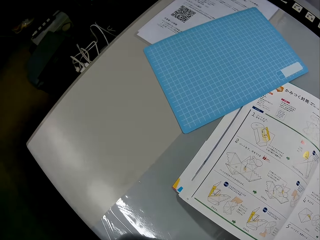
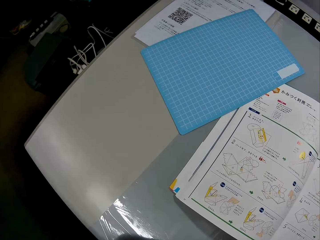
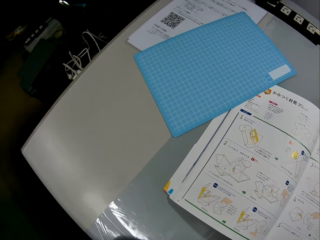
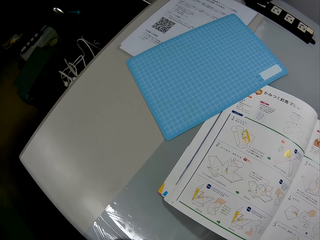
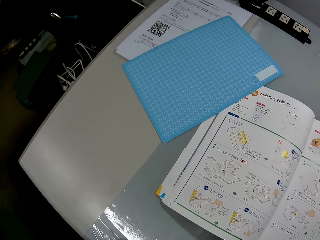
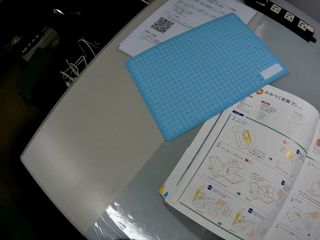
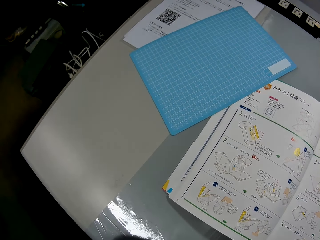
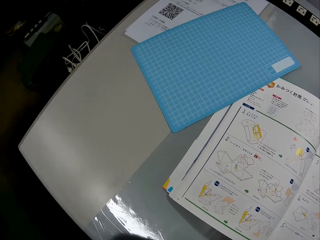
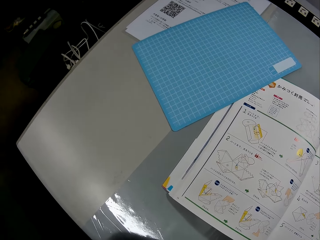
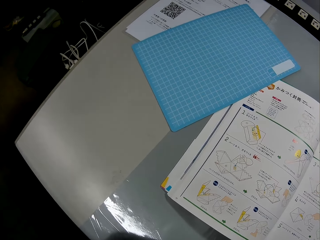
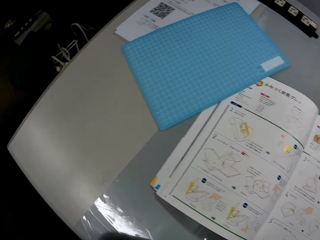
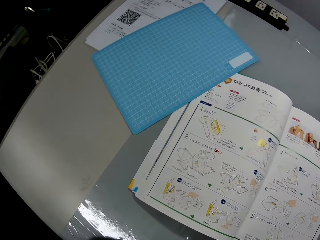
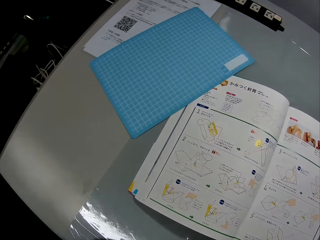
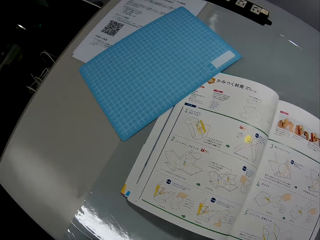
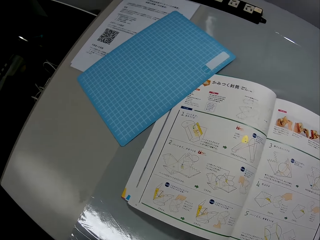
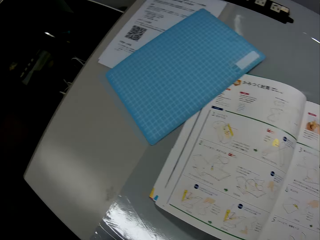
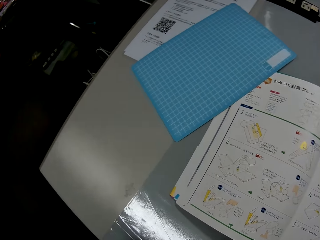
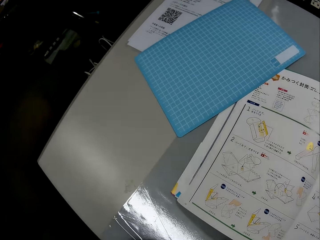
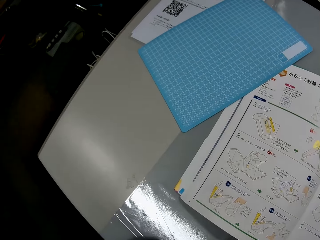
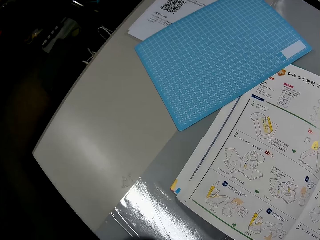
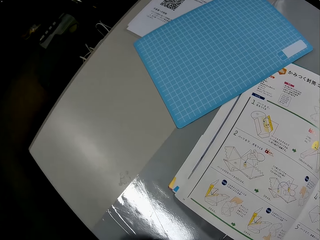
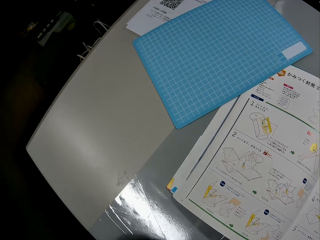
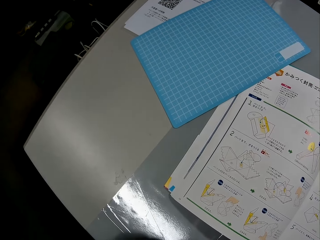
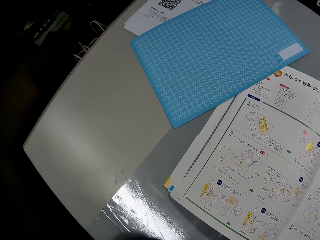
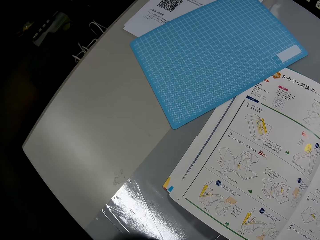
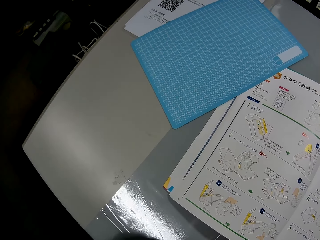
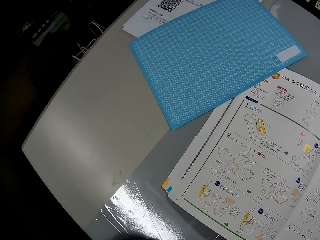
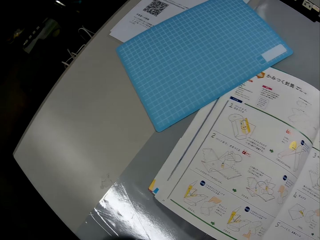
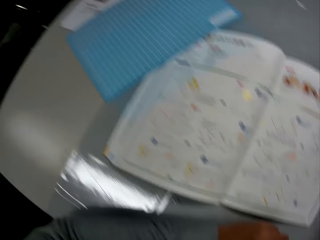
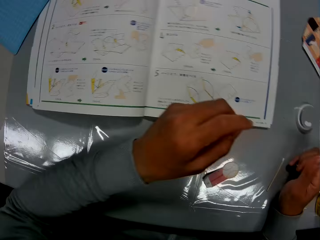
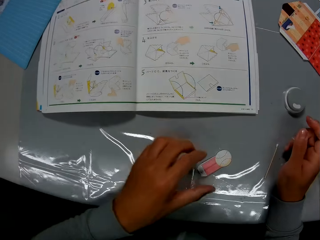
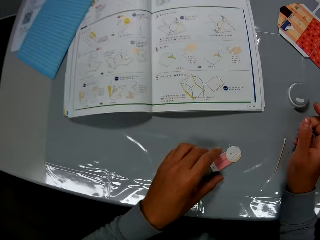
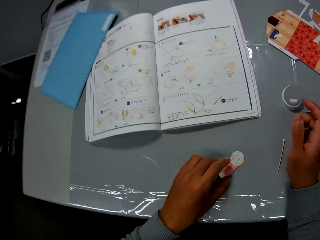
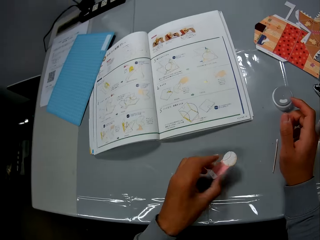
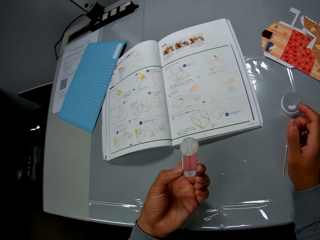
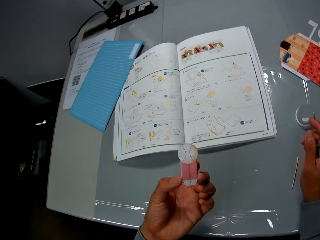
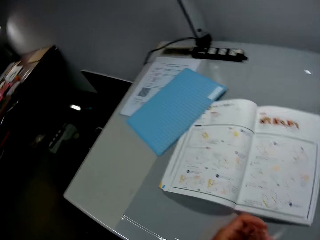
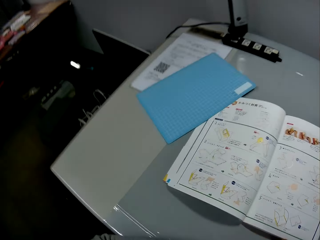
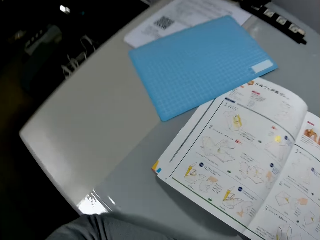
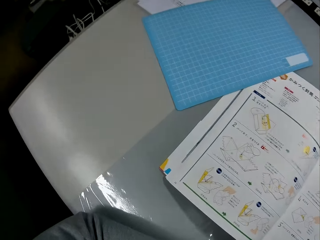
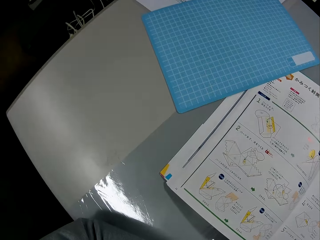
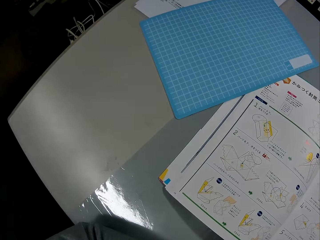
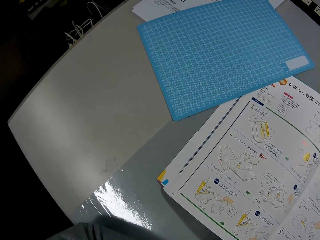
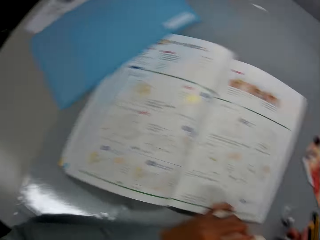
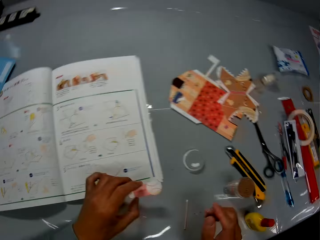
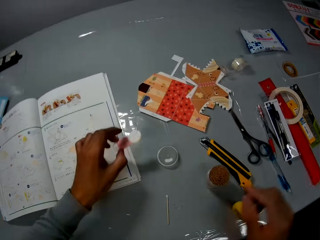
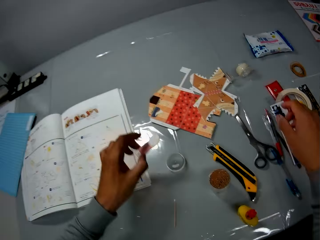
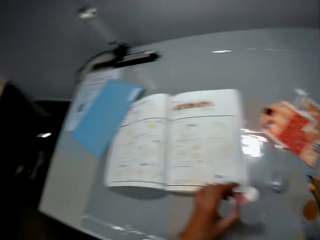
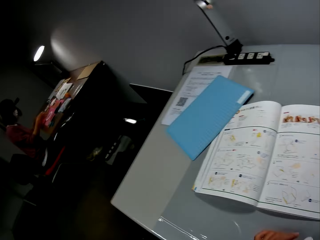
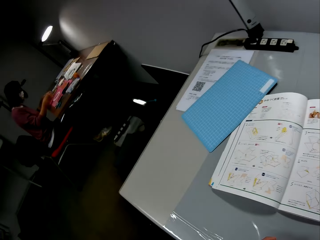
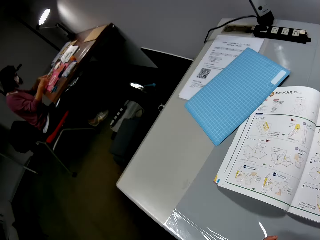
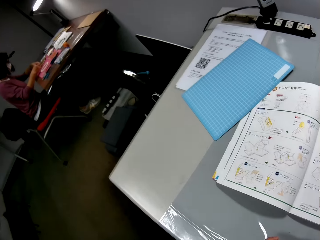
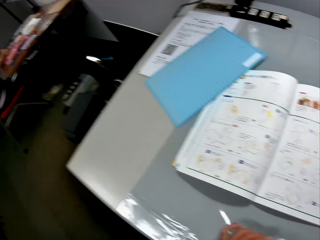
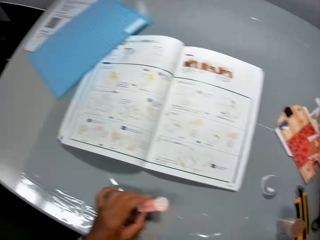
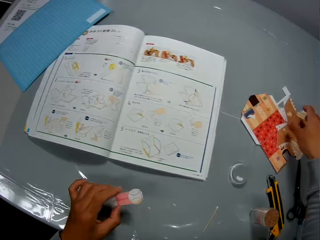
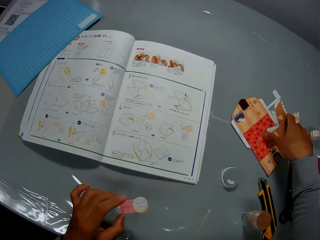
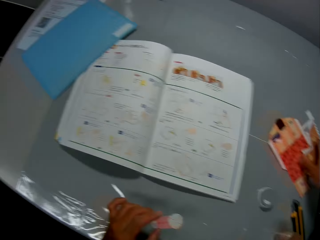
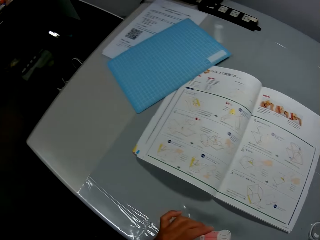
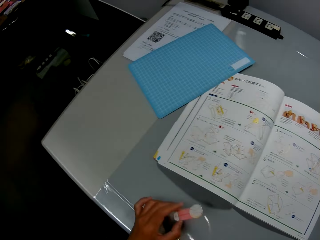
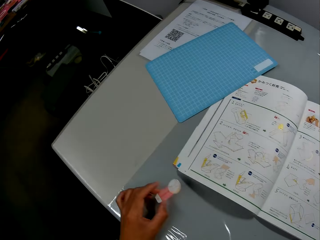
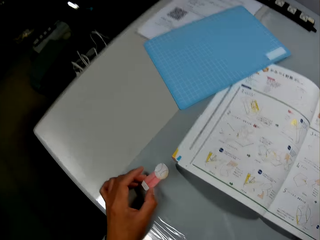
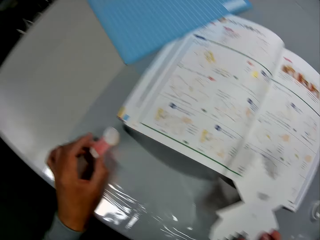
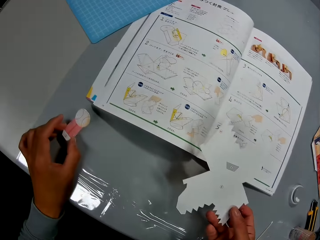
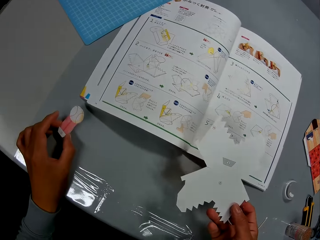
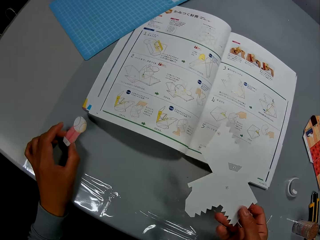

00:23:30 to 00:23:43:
The camera wearer looks at the sketch book. He picks up the carved paper with his left hand. He looks at the sketch book. He picks up another carved paper with his right hand.

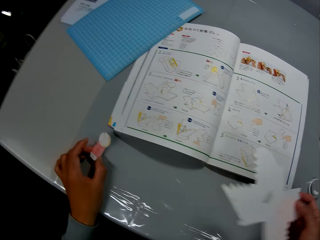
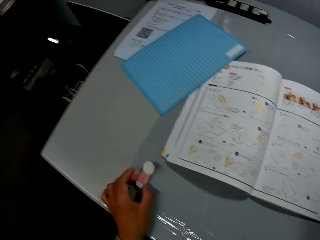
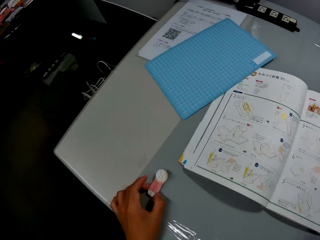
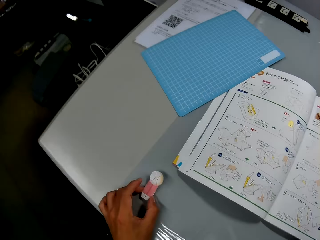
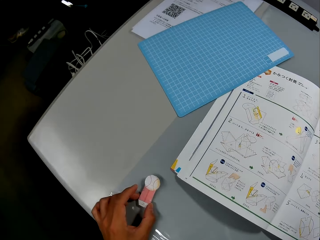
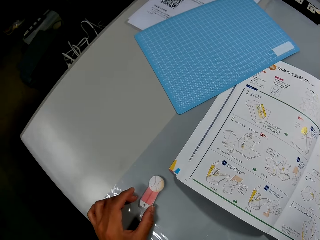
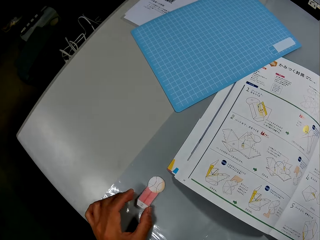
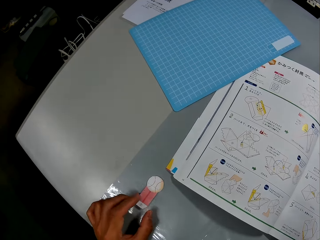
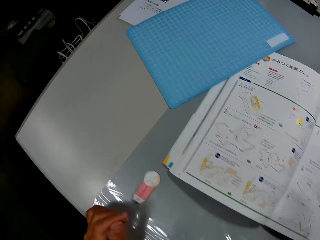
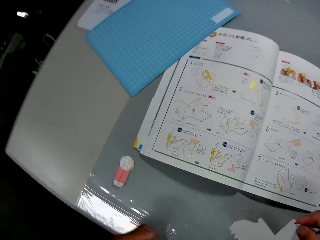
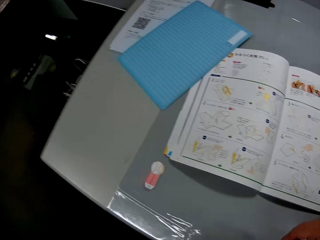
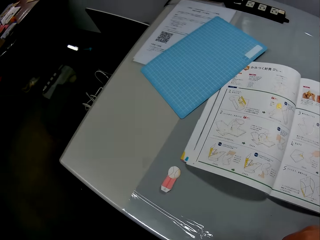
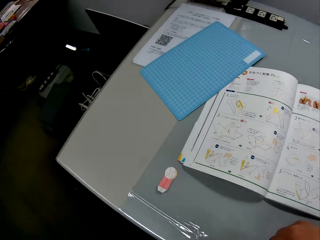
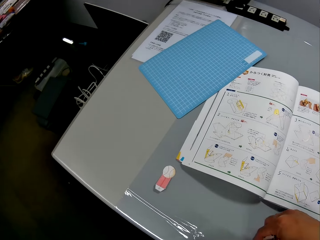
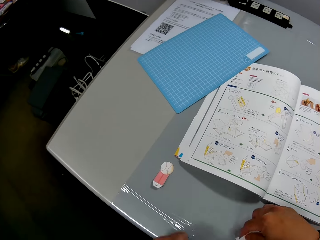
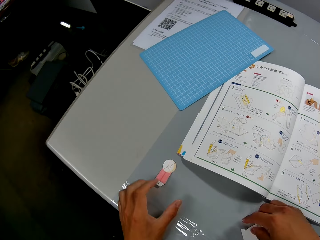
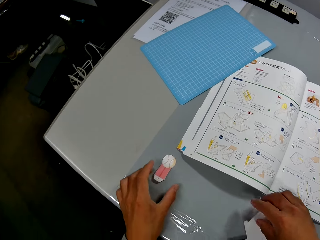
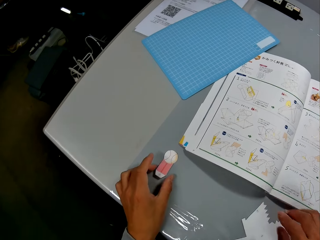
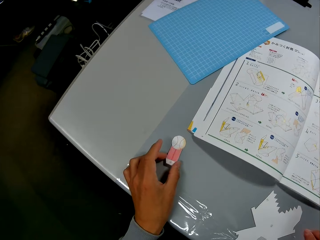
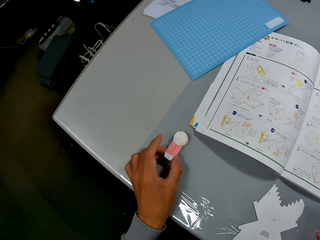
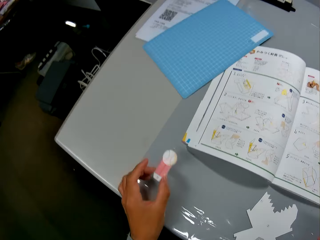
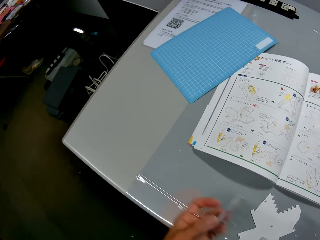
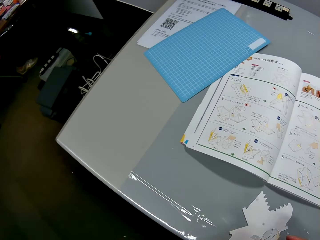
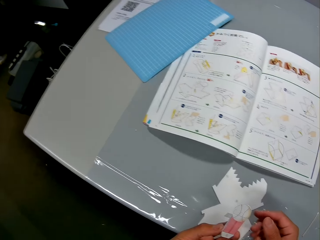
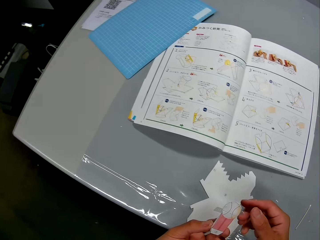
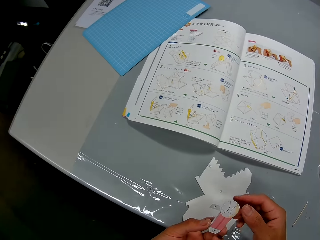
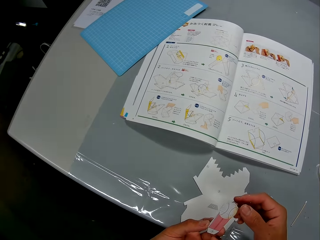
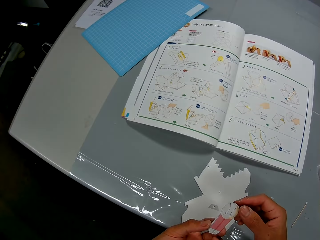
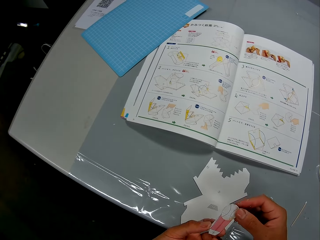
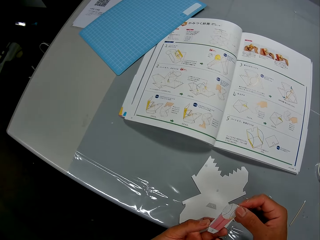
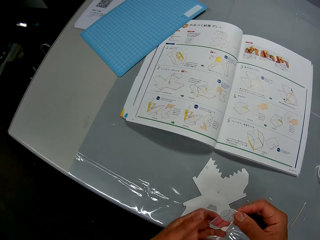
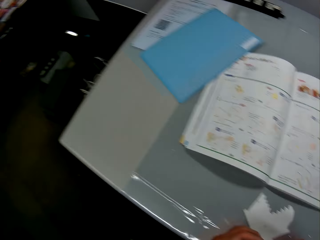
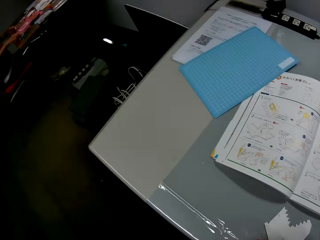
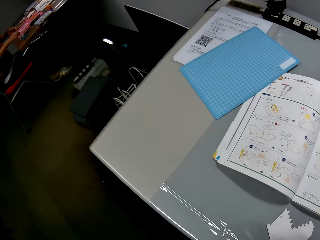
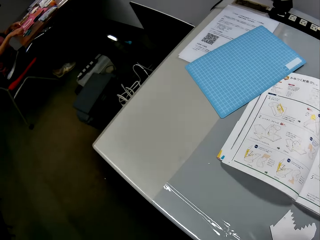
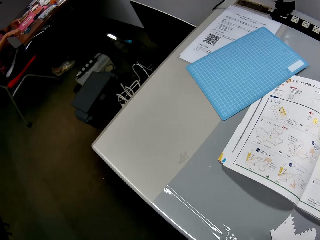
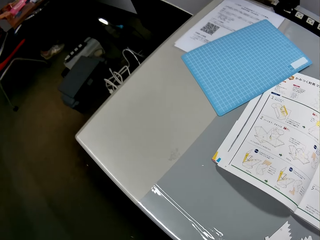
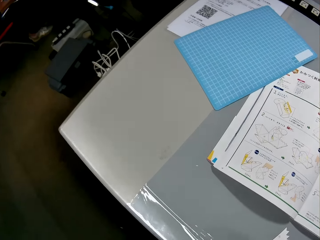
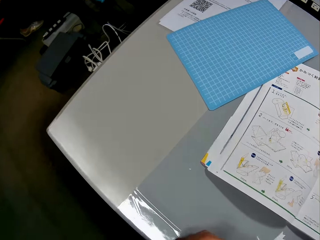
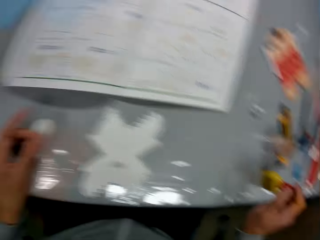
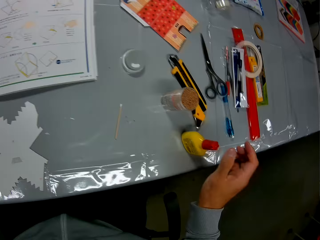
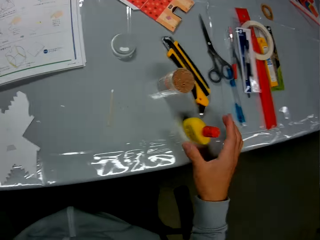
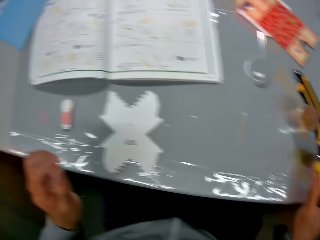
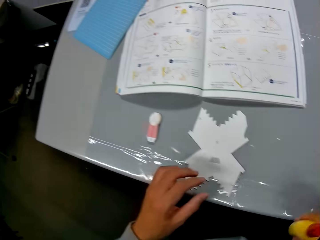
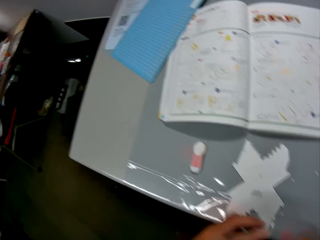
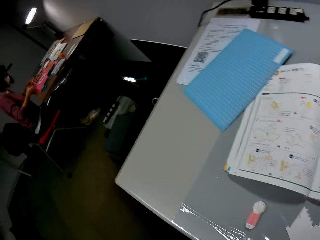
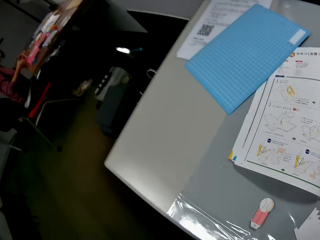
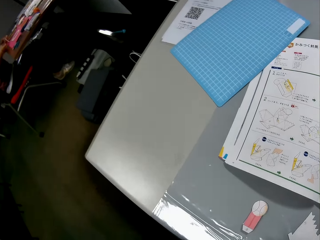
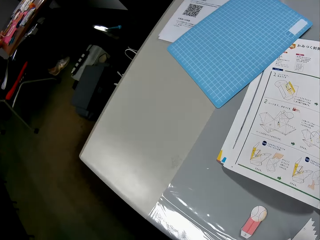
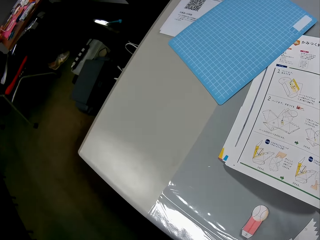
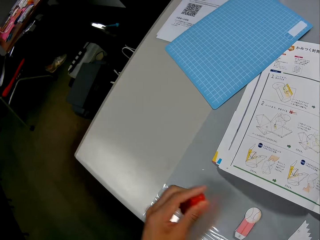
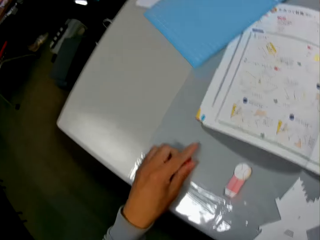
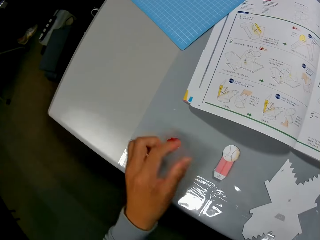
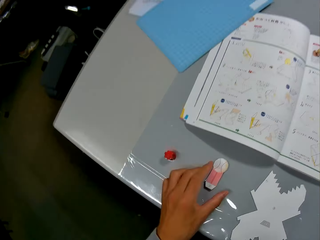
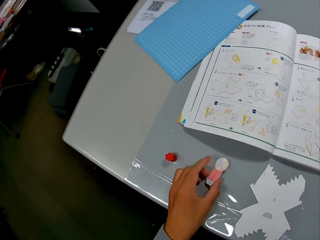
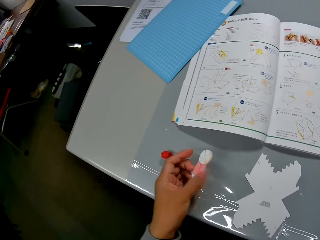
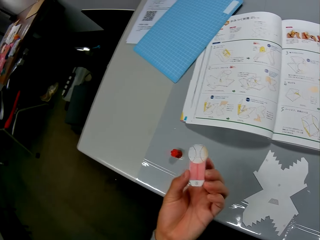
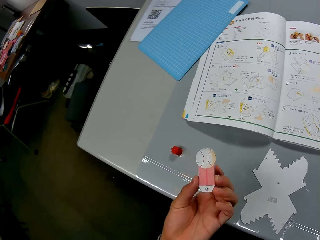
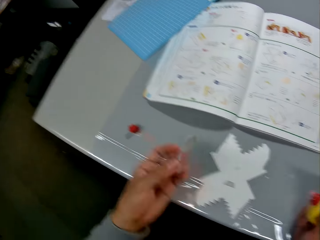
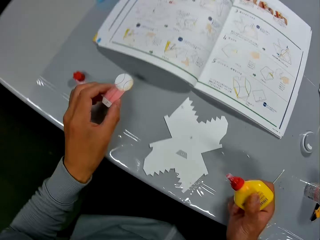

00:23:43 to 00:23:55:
The camera wearer drops the carved paper on the table. He picks up the carved paper or piece of paper with his left hand. He looks at the piece of paper. He picks up the glue bottle from the table. He puts the glue lid on the table. He picks up the carved paper with his left hand.
